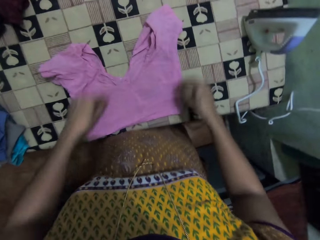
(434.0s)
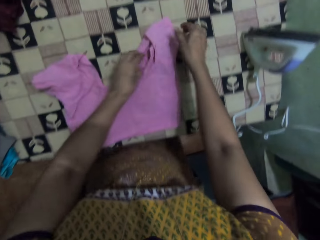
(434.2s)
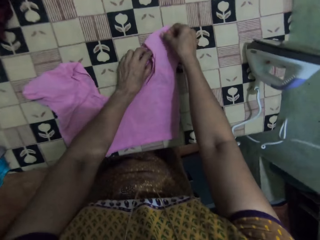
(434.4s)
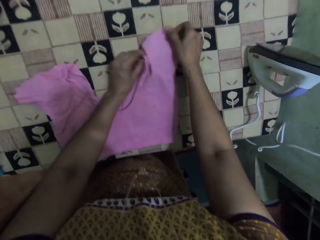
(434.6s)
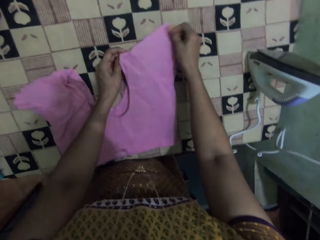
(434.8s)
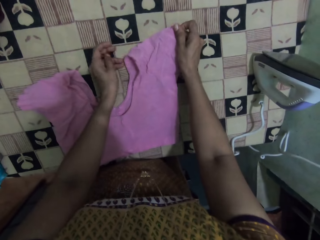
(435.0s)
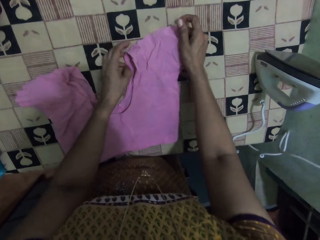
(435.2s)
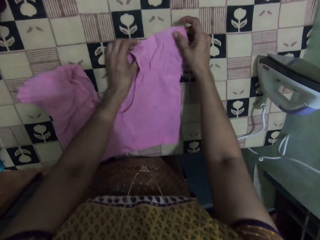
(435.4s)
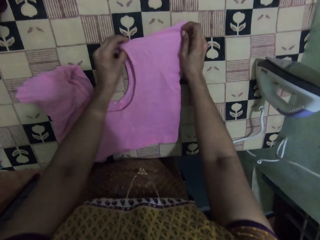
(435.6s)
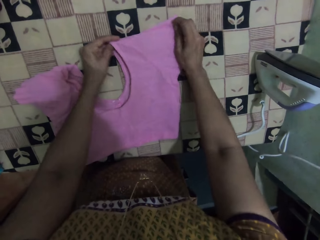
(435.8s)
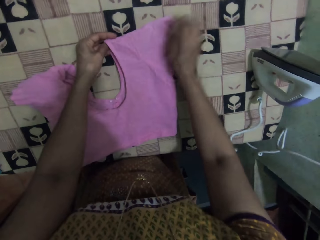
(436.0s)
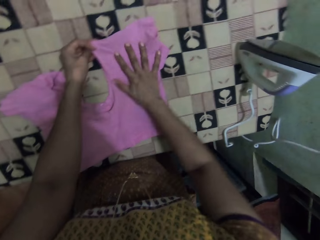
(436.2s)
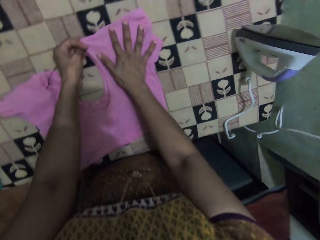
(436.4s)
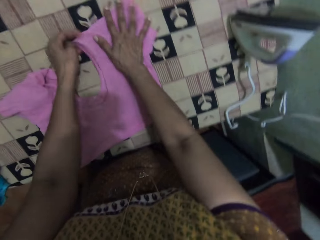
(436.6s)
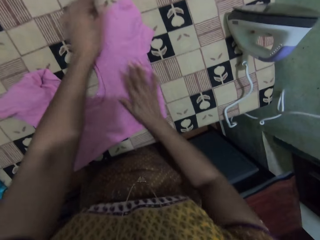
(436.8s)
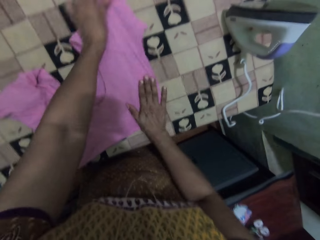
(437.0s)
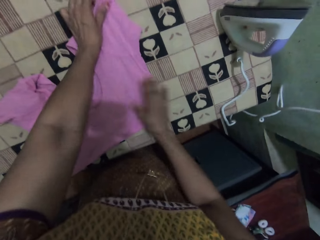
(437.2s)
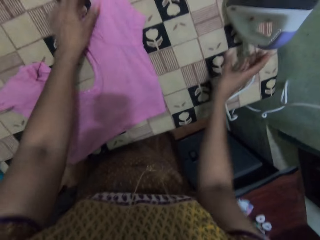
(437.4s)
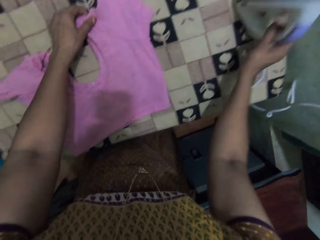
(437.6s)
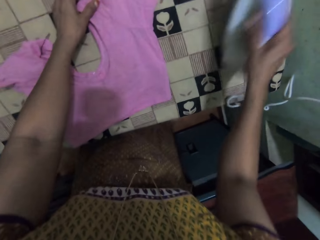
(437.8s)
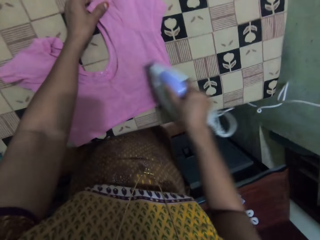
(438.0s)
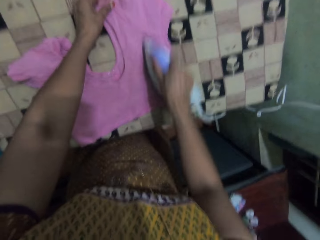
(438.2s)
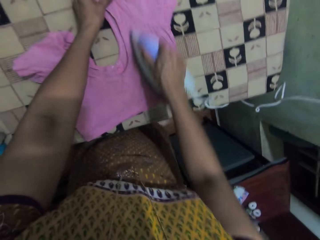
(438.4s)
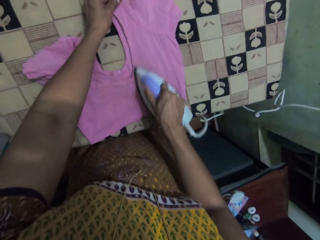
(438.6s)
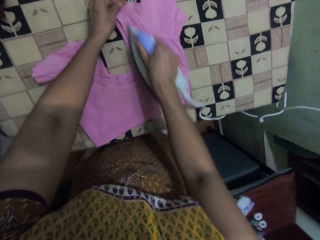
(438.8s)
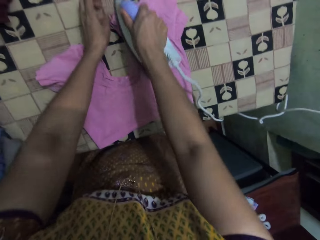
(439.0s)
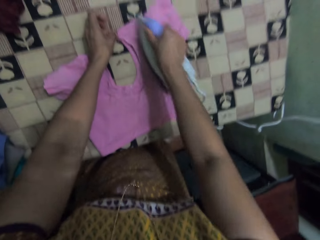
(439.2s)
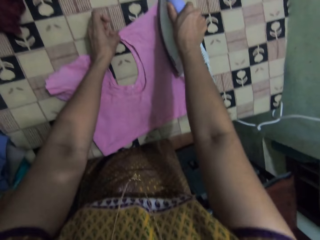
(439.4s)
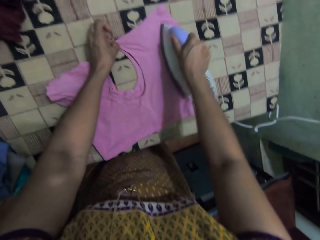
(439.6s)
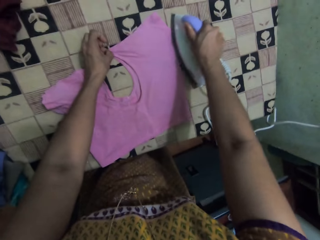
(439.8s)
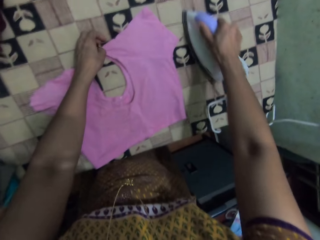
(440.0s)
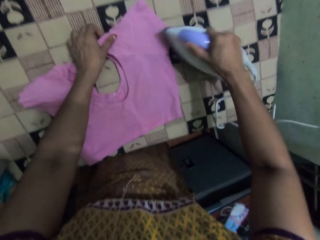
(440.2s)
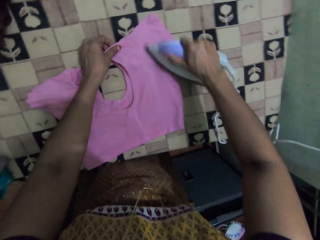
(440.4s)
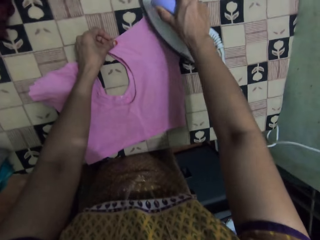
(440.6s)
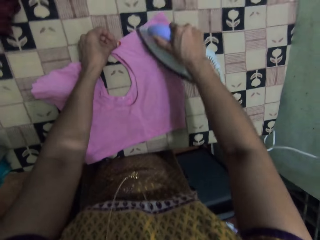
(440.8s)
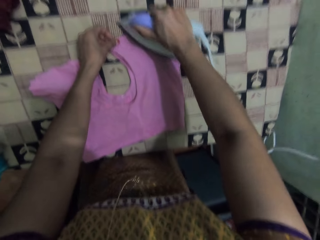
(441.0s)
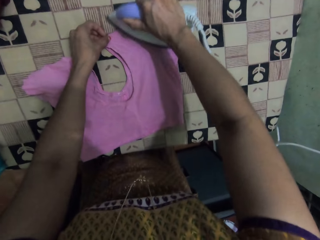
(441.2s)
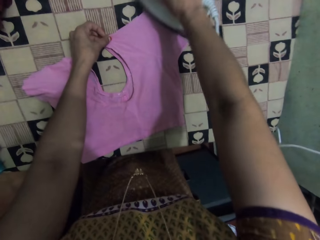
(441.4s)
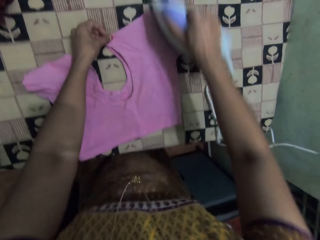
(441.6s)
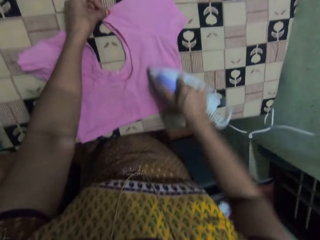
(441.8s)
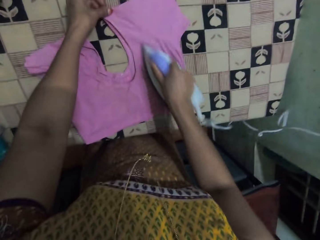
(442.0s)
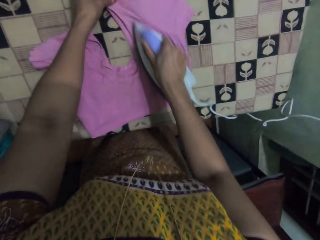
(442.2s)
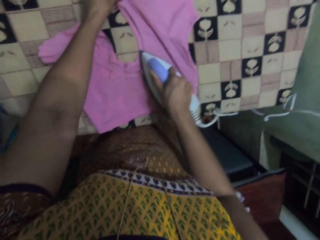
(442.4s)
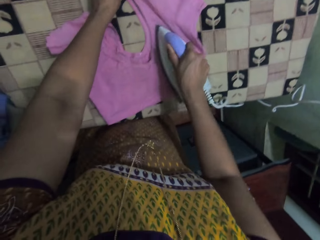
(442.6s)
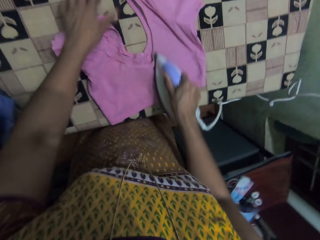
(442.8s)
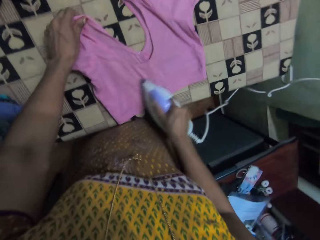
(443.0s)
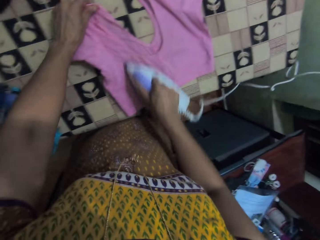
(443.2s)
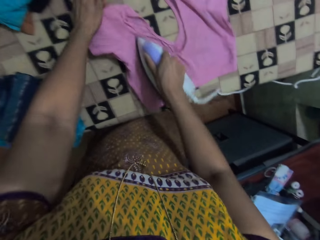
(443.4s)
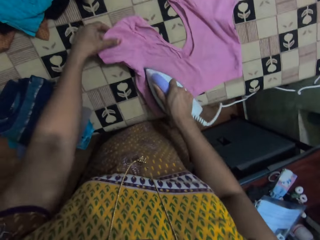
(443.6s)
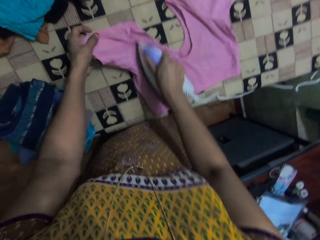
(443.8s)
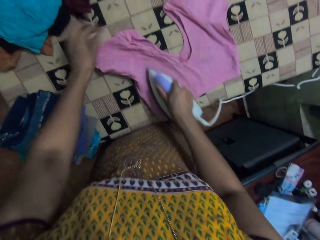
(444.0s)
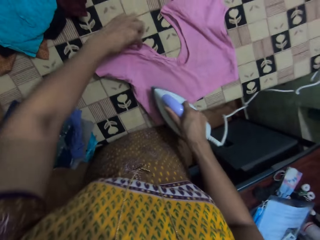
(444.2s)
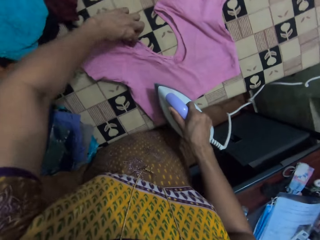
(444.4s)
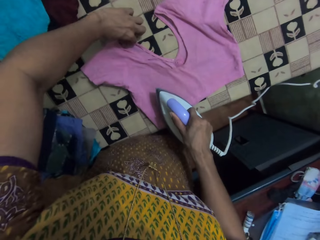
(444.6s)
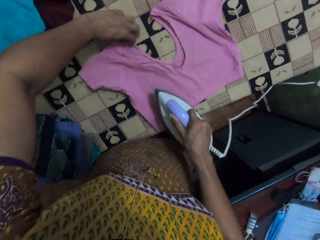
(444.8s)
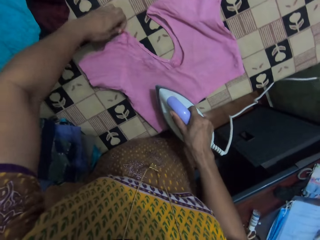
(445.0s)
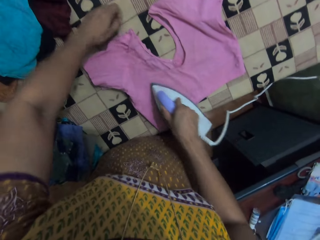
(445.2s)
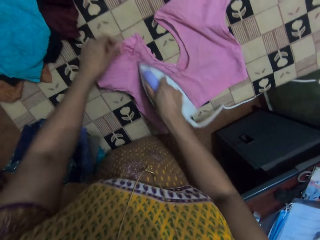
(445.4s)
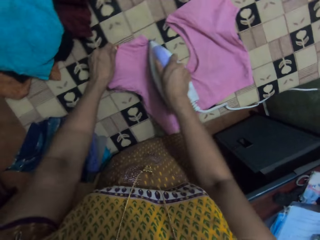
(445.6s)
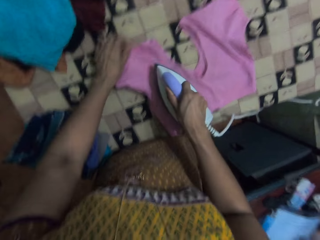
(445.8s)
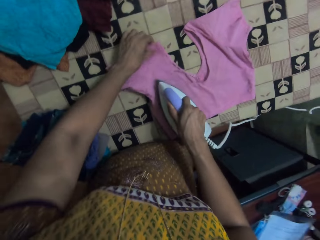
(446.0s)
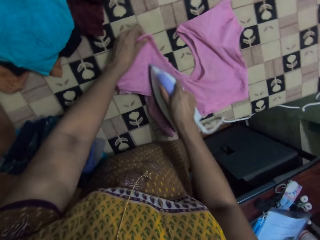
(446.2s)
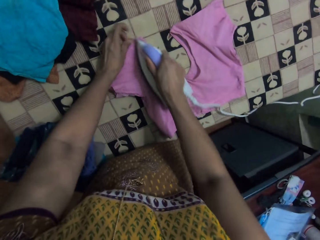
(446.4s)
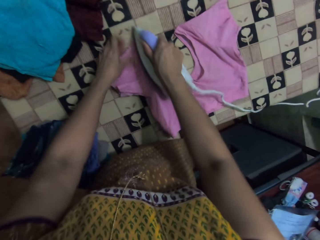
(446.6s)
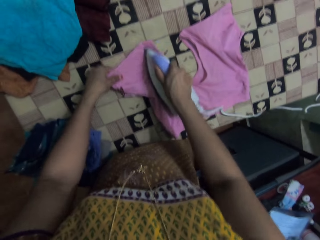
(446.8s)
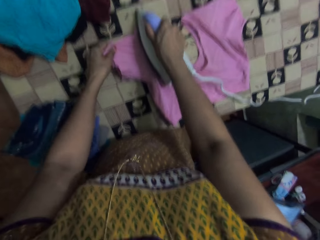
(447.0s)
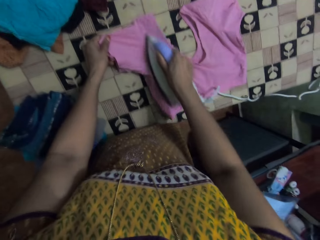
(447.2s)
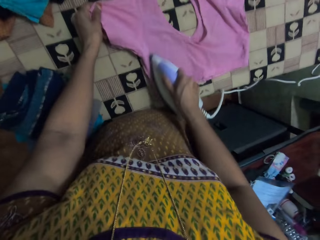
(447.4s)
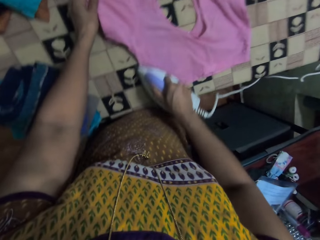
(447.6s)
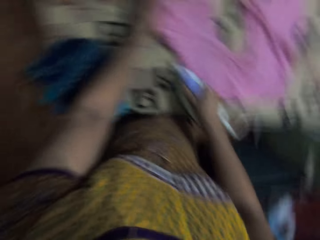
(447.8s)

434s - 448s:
The camera wearer drops the blouse. They align the blouse. They take the iron. They iron the blouse. They hold the blouse. They align the blouse.

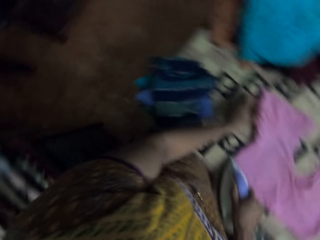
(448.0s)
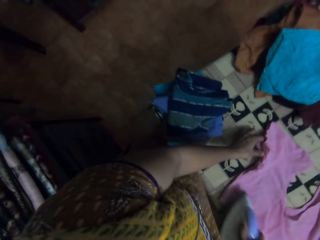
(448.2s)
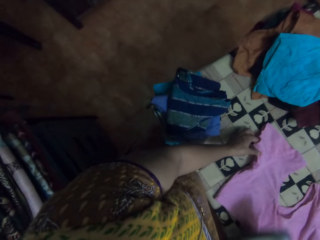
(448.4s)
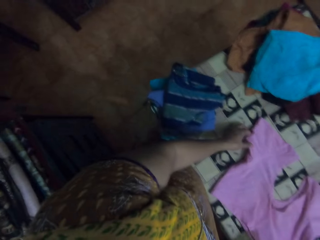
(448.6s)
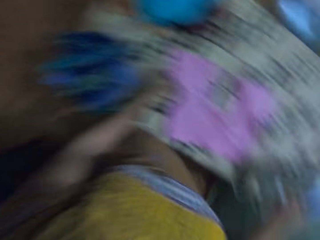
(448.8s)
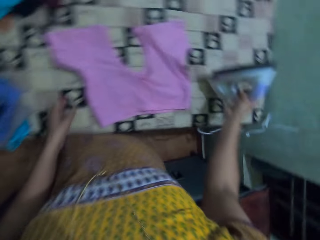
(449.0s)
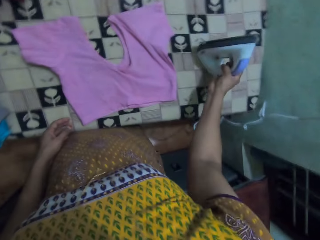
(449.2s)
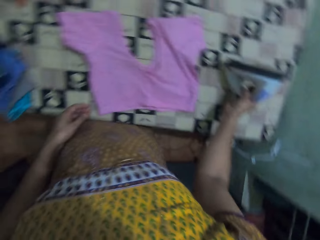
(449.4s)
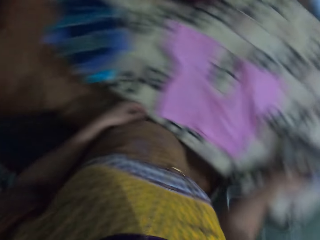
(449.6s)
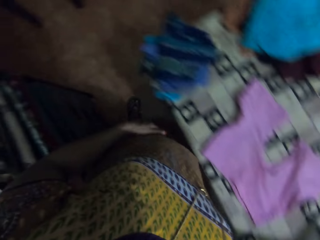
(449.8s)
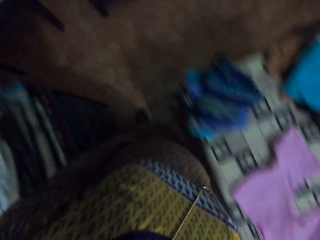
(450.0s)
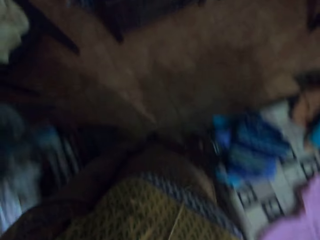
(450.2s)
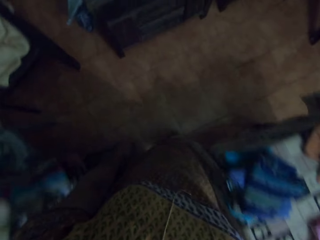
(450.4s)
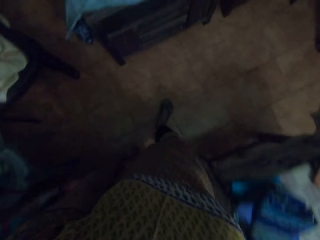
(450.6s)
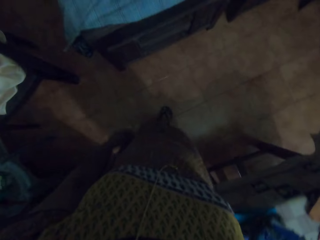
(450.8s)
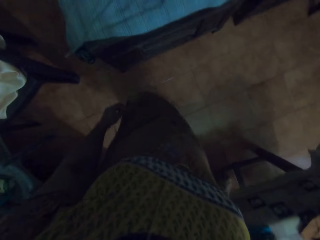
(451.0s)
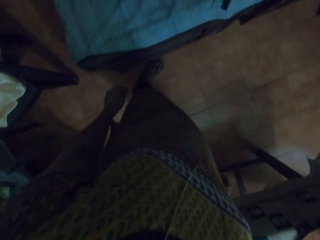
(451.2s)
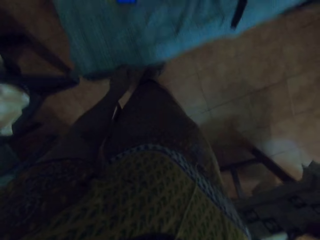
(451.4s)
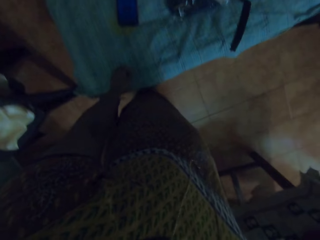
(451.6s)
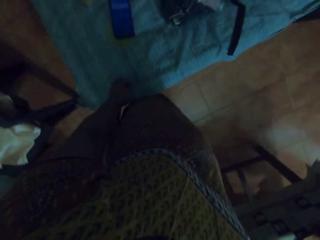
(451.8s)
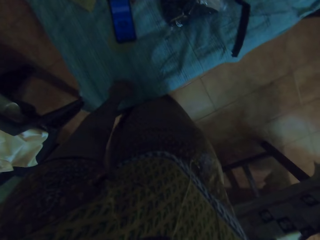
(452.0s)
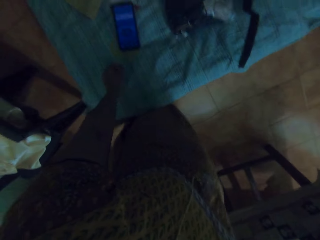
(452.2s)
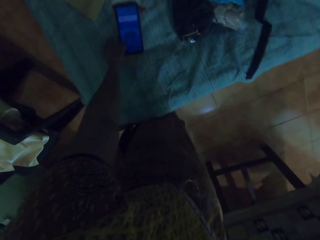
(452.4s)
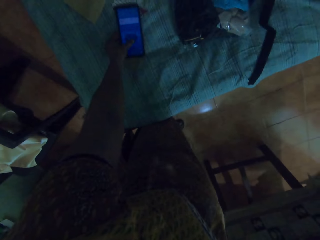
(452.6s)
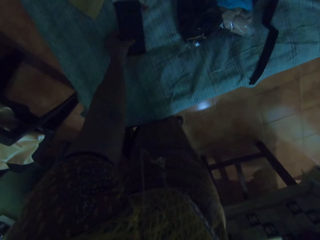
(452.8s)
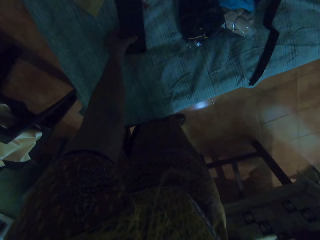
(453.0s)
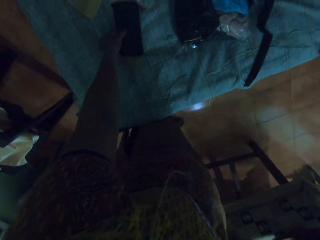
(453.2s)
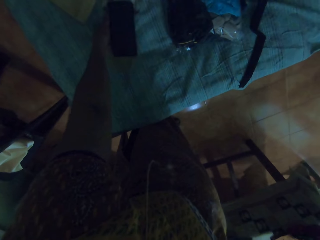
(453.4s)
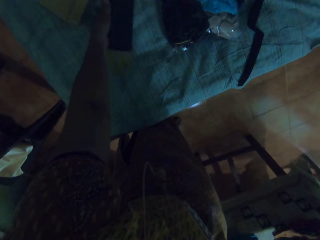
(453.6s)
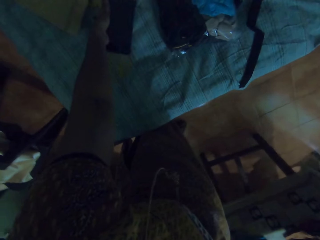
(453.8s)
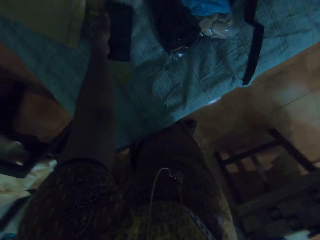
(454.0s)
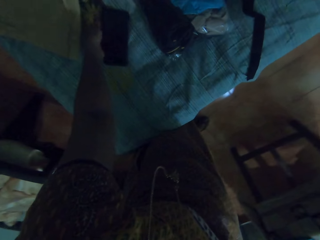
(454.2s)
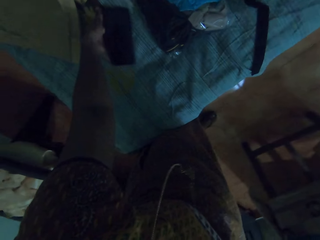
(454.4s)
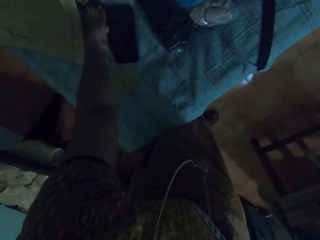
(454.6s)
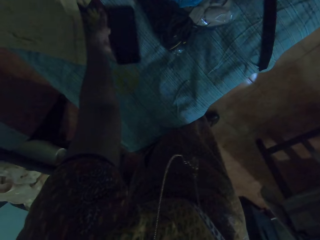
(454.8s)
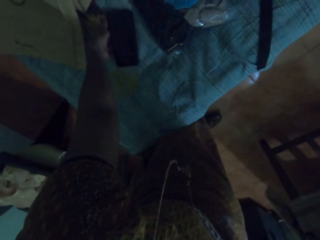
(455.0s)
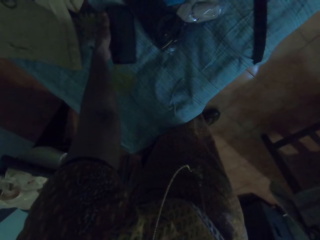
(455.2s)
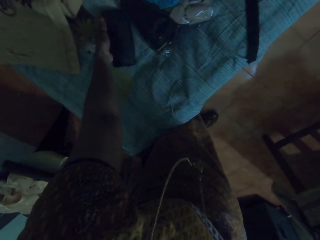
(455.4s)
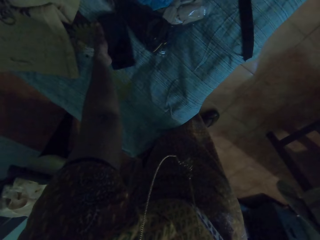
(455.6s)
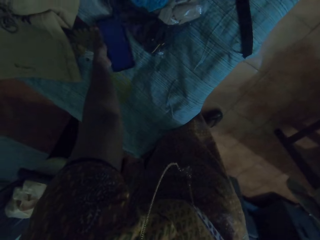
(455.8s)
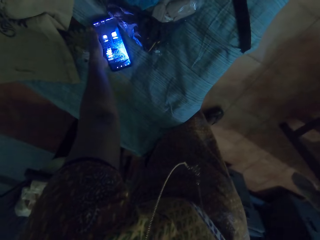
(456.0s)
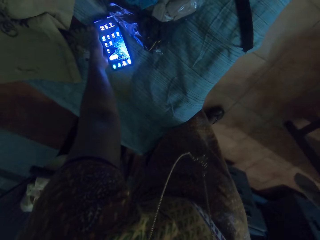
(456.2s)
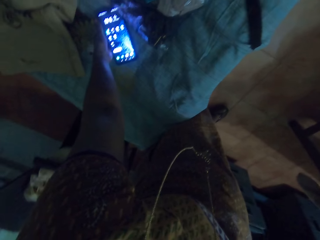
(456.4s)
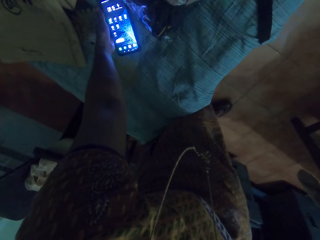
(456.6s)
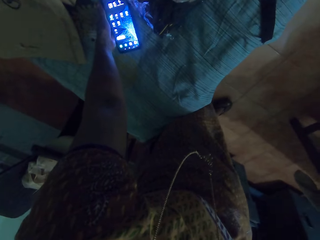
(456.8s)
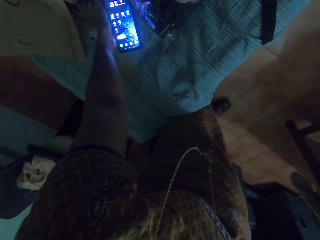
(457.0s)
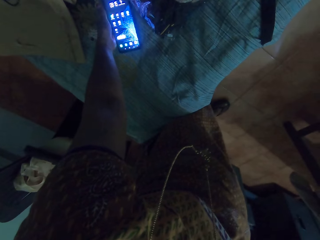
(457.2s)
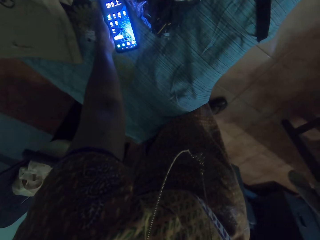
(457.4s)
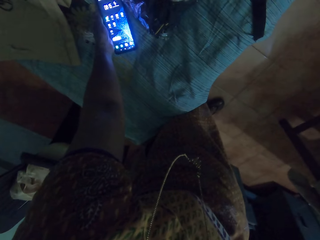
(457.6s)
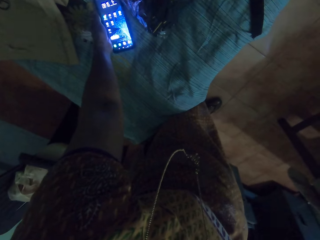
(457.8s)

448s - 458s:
The camera wearer places the iron down. They move around. They touch the table. They operate the phone.
